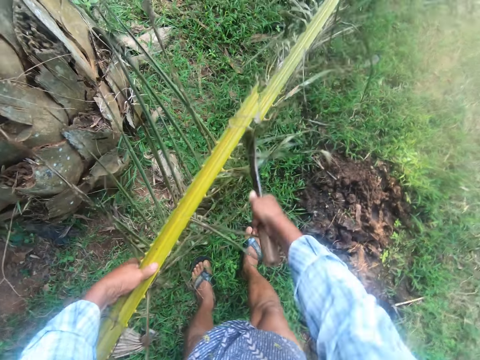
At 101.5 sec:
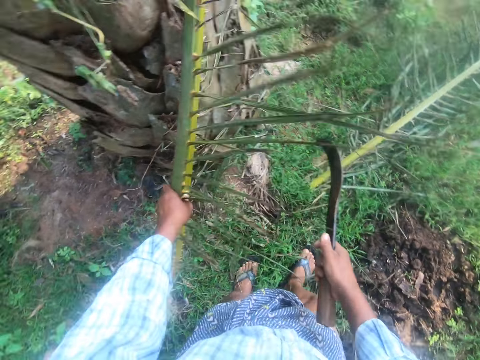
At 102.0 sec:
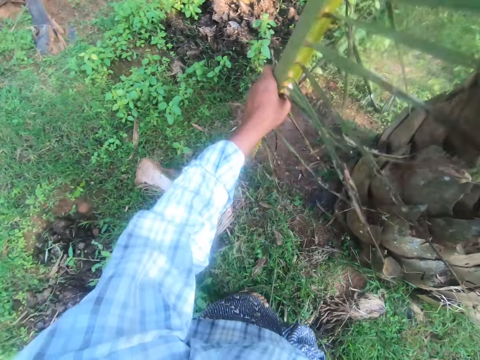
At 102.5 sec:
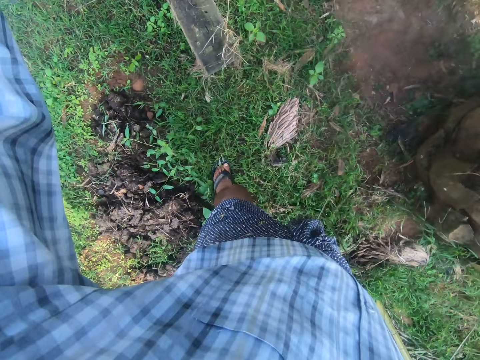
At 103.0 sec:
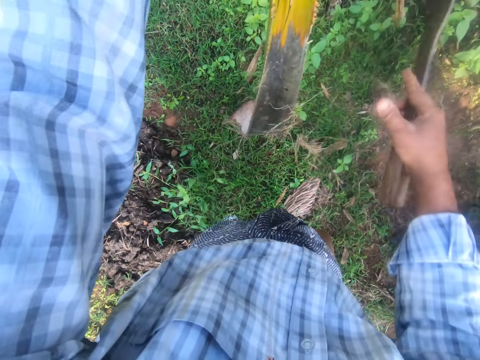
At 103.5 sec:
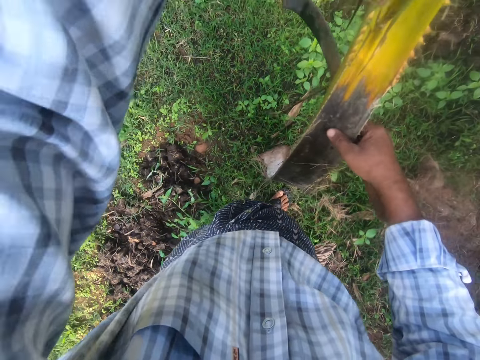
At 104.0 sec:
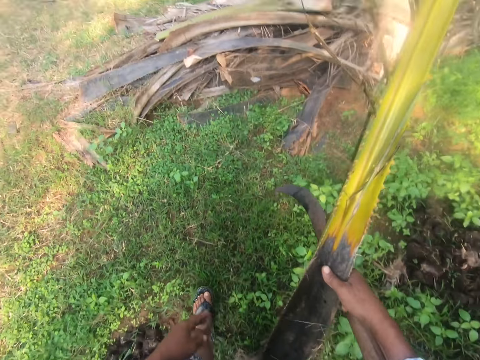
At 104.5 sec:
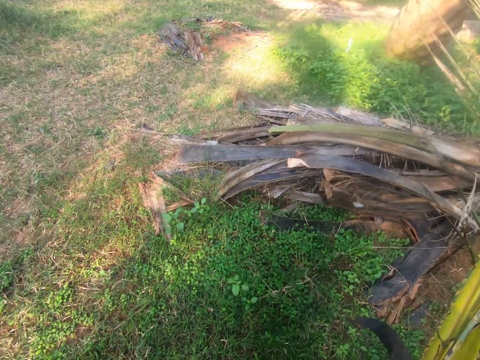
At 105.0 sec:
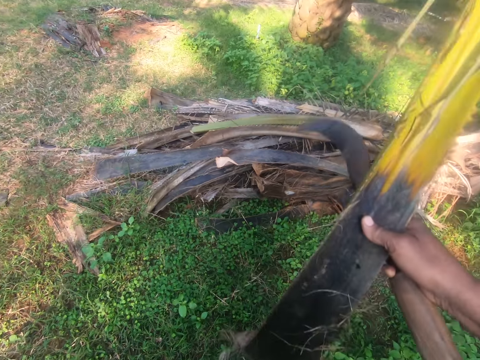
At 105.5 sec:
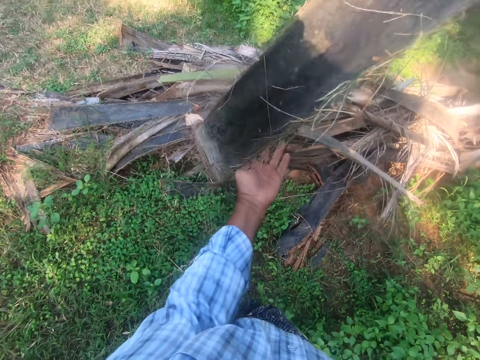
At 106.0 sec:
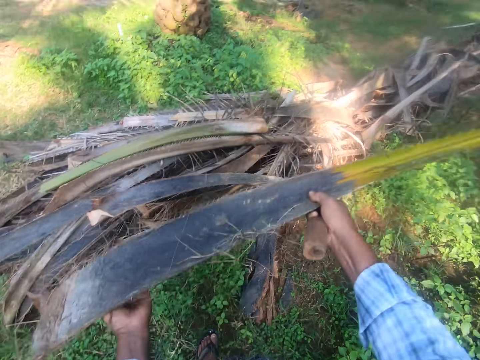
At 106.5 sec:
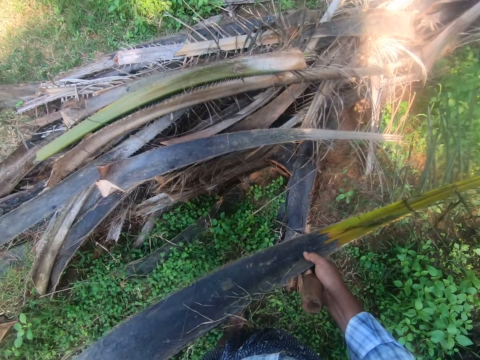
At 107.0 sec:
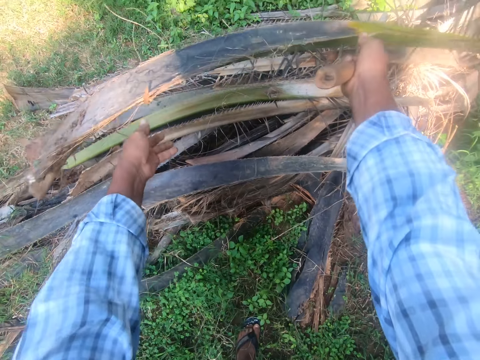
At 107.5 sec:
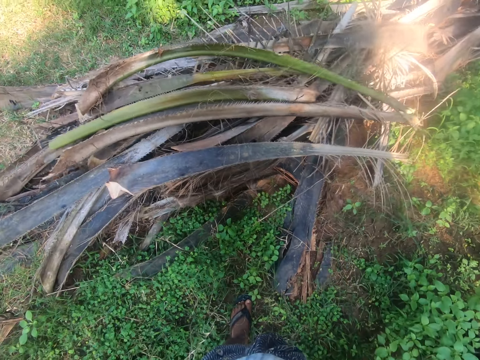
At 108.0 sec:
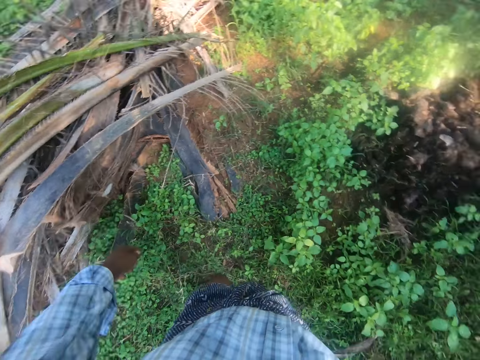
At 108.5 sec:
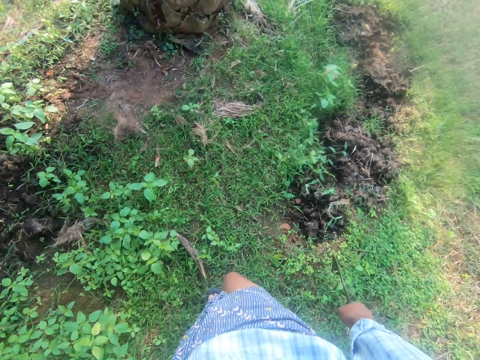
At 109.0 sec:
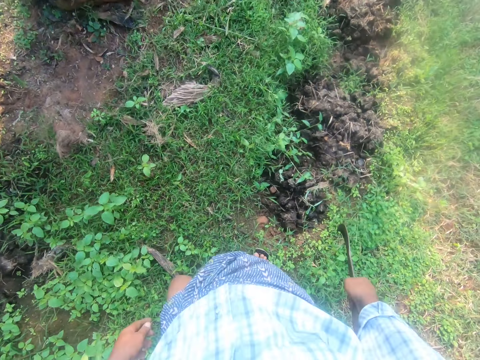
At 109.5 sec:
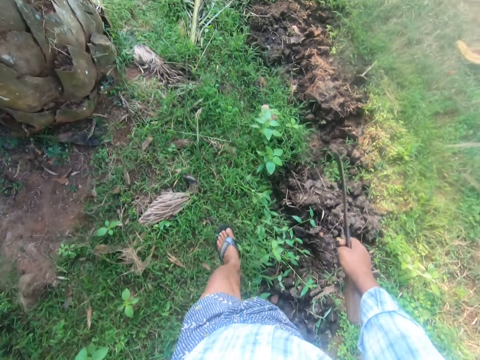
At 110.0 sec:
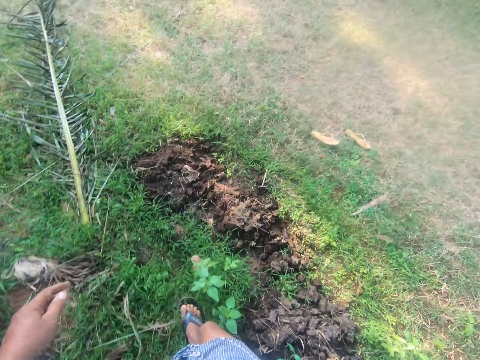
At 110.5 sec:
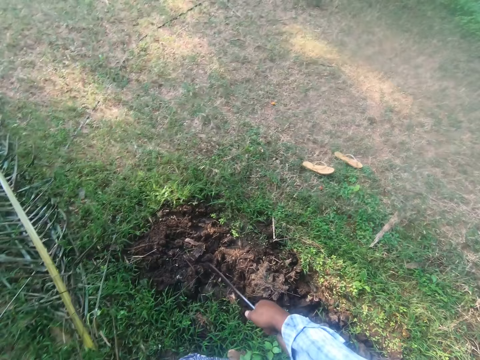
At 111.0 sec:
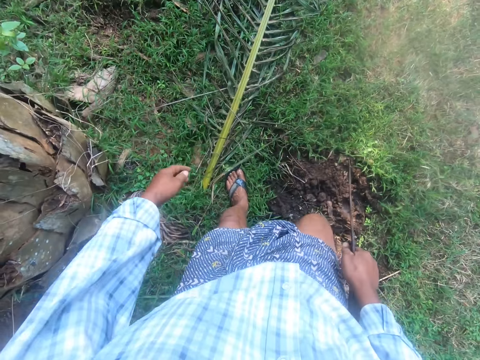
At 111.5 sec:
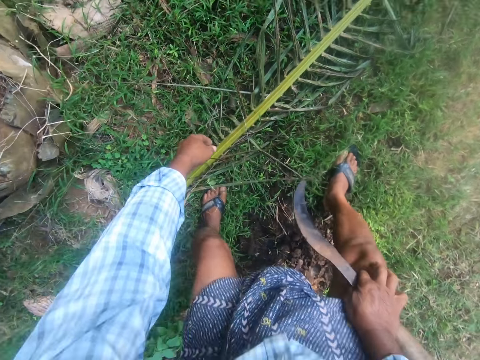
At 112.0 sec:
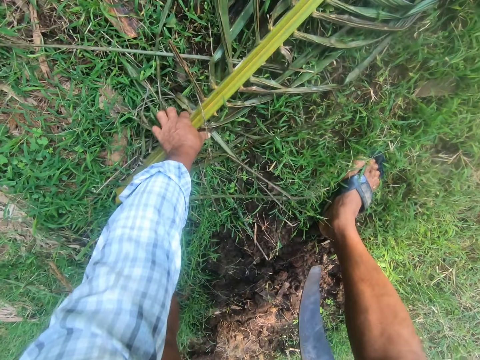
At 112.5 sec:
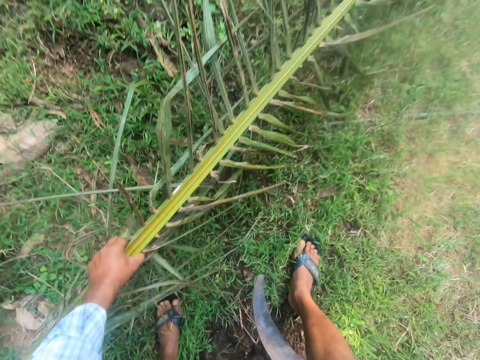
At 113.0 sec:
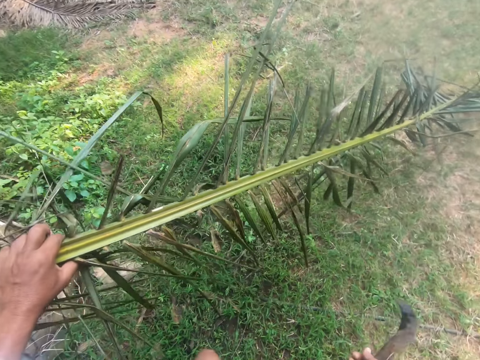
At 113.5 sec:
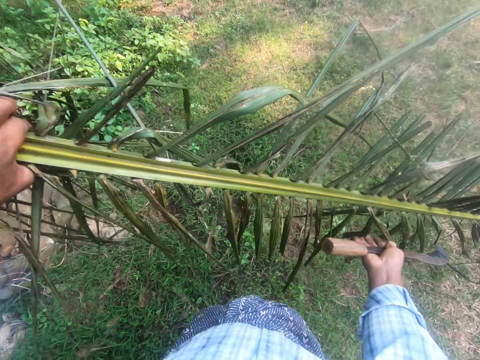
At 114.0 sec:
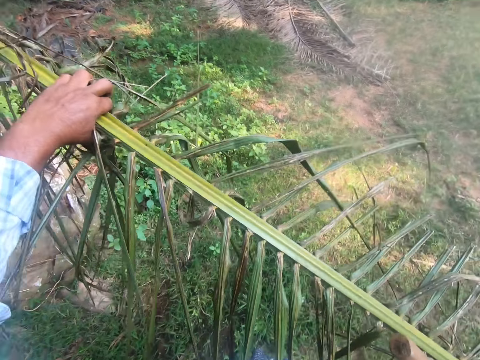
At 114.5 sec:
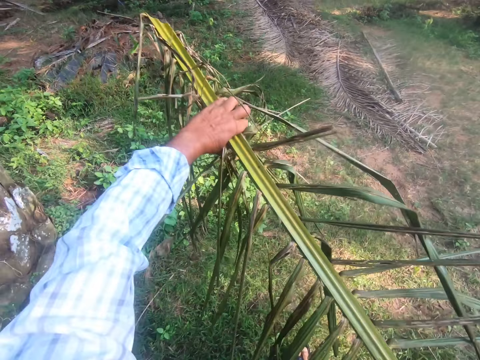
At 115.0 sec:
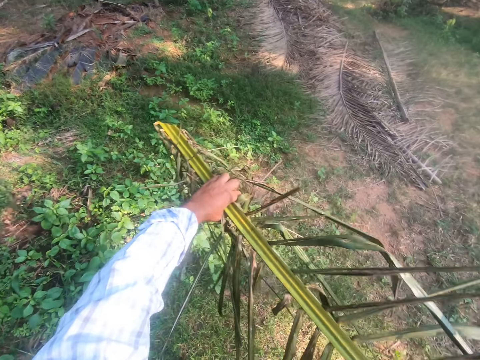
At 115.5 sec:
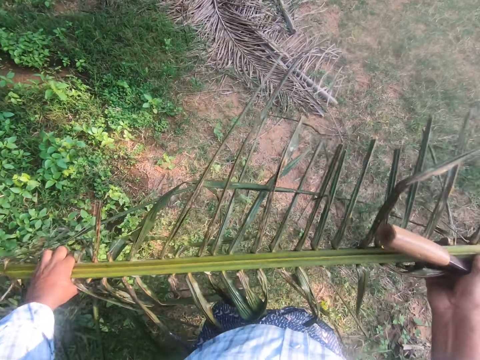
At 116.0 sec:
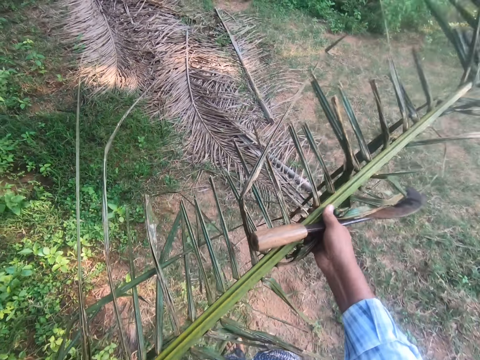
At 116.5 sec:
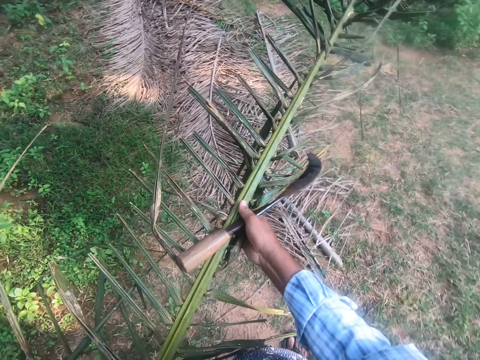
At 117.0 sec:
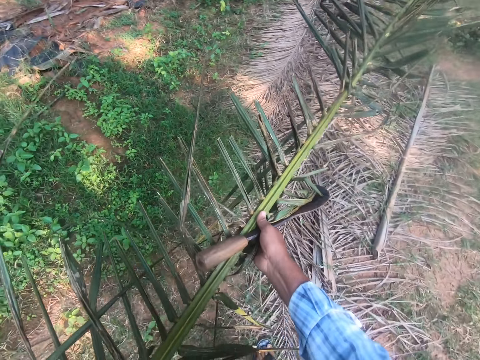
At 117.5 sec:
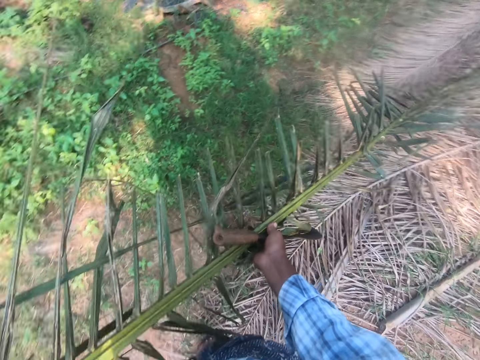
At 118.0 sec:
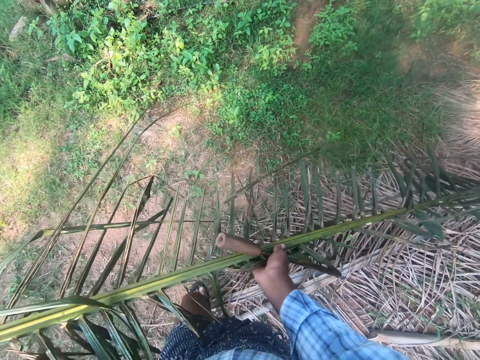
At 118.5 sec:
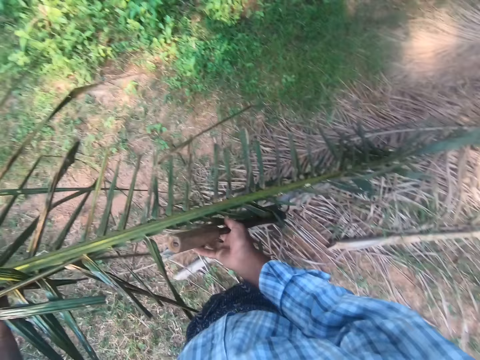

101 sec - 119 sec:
The camera wearer cuts the palm leaf with the cutlass. He walks. He holds the palm leaf with his right hand. He drops the palm leaf on a palm tree with both hands. He walks. He picks up the palm leaf with his left hand. He carries the palm leaf with both hands. He walks.

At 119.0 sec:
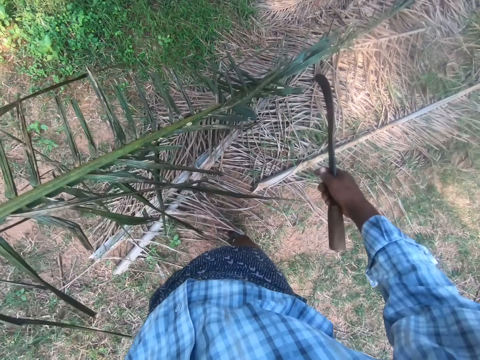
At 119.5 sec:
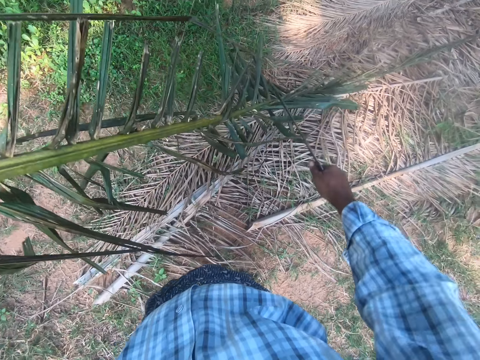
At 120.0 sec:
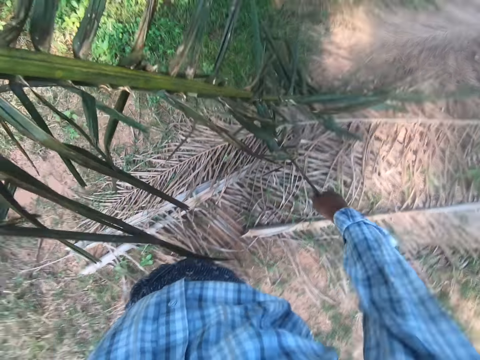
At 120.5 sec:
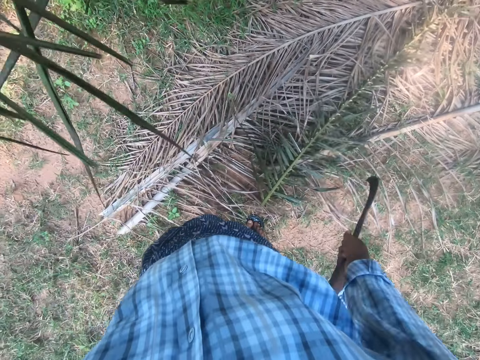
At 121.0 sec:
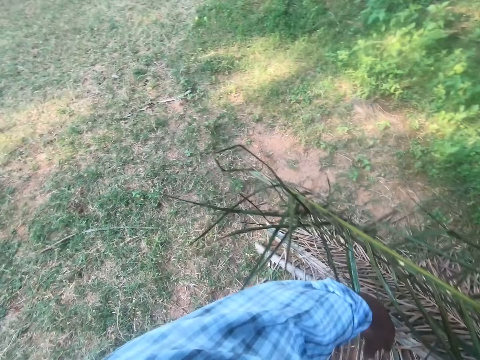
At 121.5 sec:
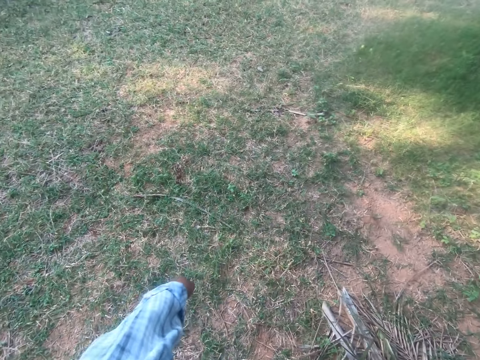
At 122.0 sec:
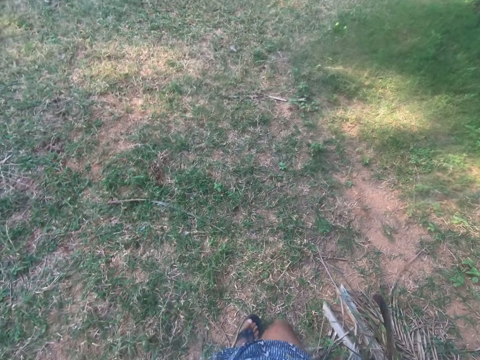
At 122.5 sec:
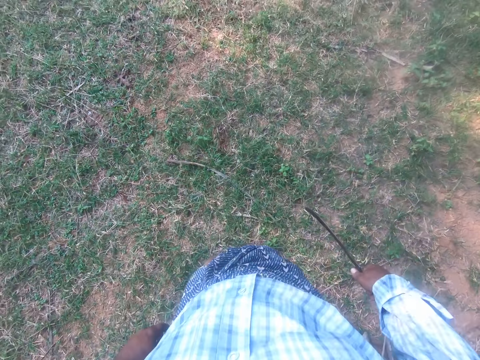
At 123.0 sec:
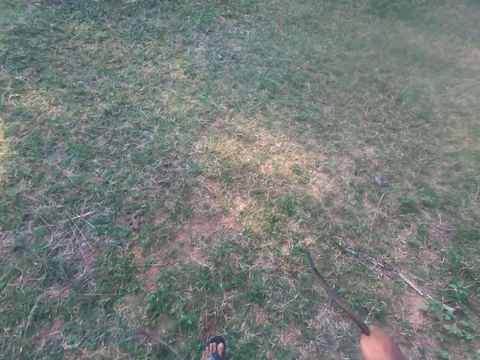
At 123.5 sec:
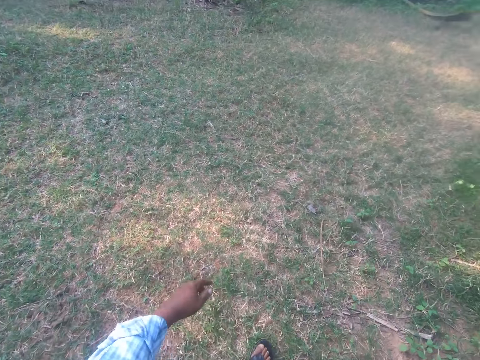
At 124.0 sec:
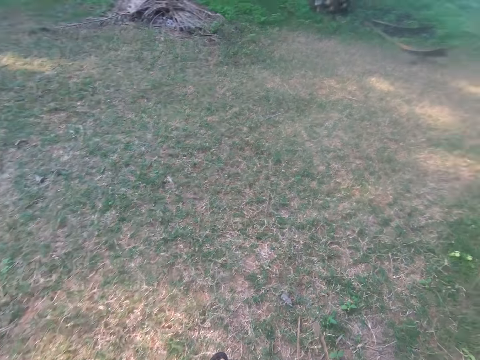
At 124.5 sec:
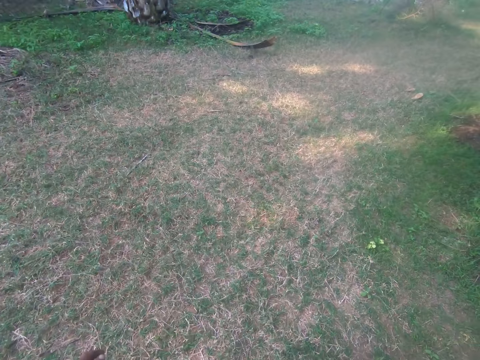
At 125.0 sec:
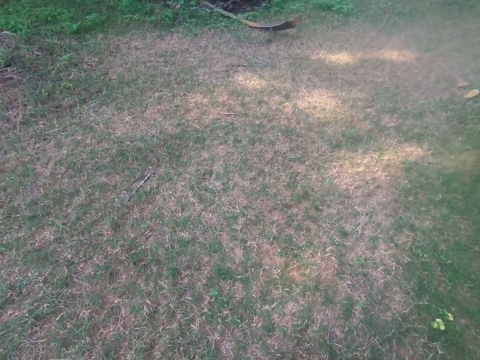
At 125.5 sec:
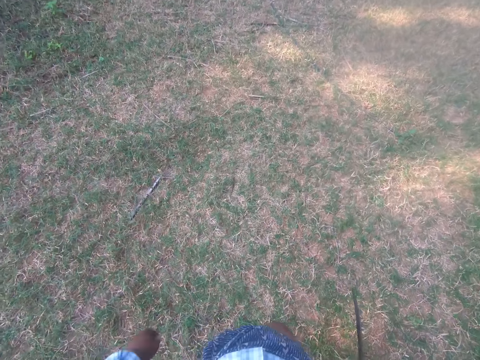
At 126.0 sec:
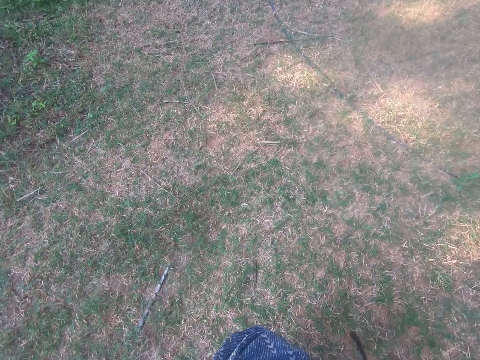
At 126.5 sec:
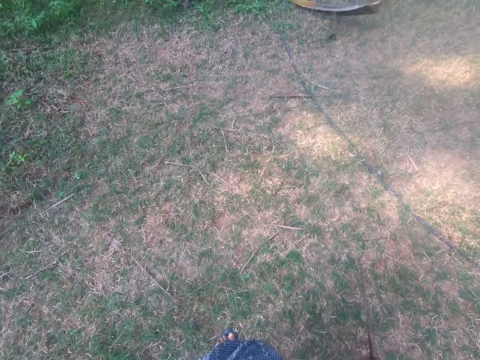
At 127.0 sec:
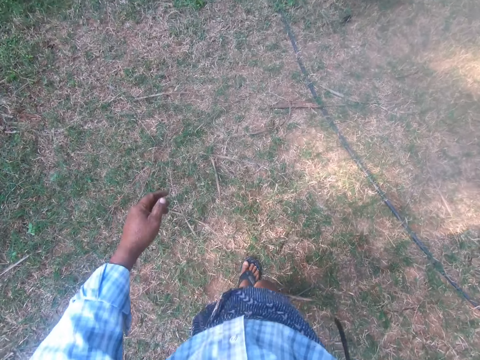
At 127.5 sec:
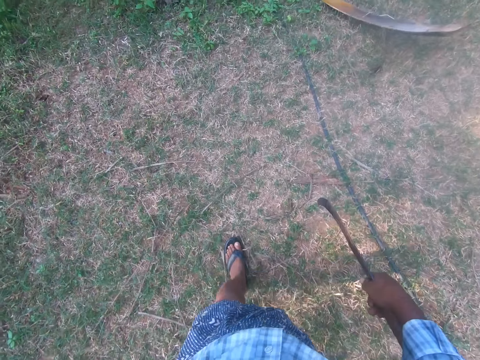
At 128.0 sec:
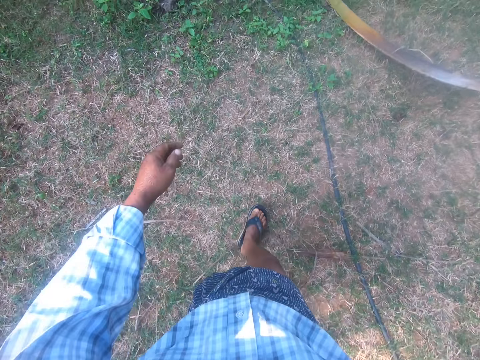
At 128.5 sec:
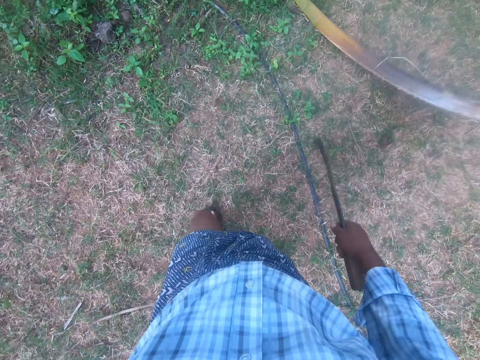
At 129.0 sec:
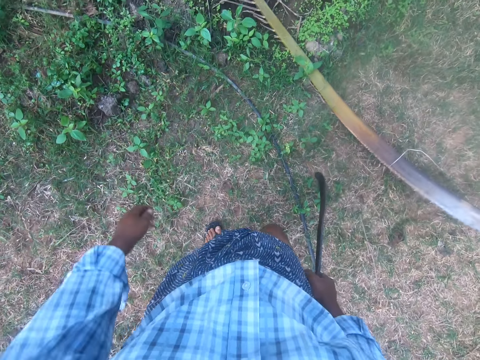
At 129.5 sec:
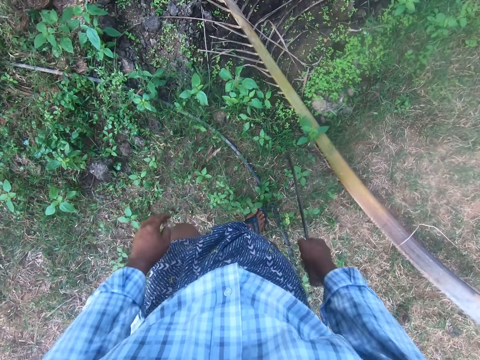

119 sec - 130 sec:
The camera wearer cuts the palm leaf with the cutlass. He drops the palm leaf on the ground with his left hand. He walks.
